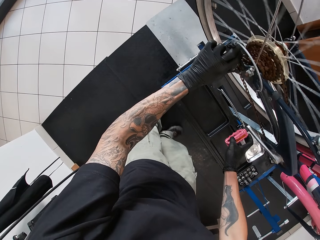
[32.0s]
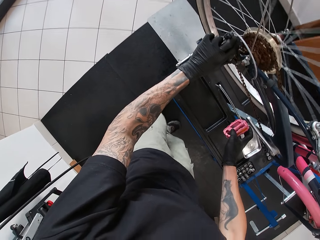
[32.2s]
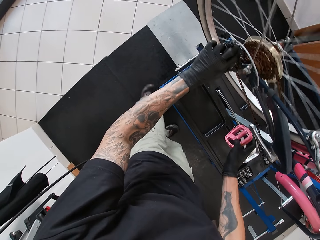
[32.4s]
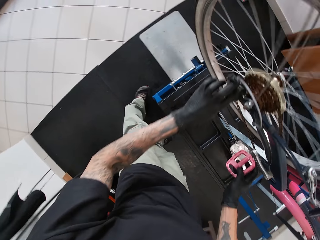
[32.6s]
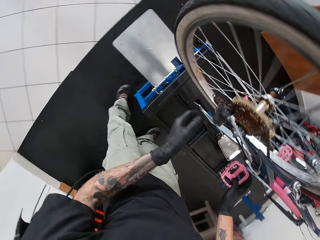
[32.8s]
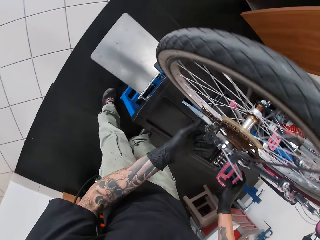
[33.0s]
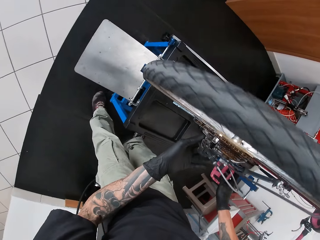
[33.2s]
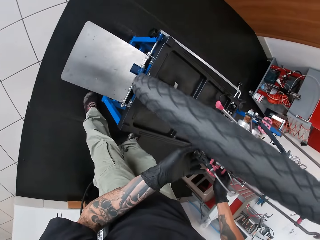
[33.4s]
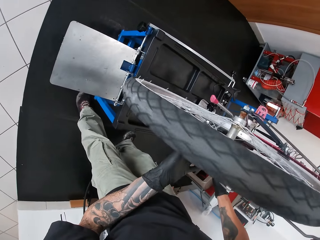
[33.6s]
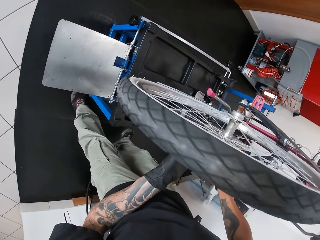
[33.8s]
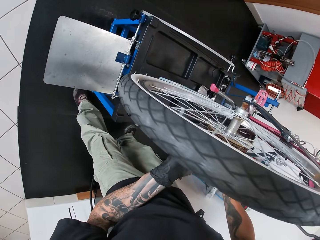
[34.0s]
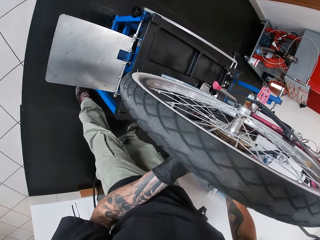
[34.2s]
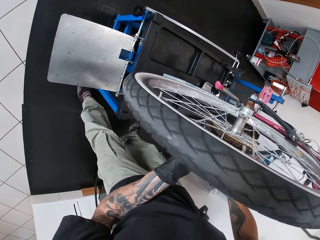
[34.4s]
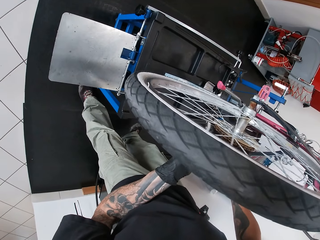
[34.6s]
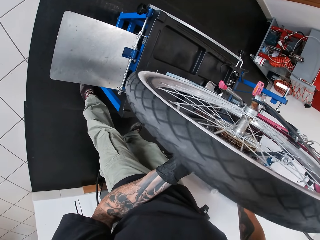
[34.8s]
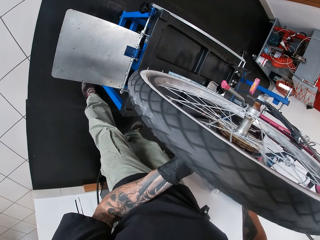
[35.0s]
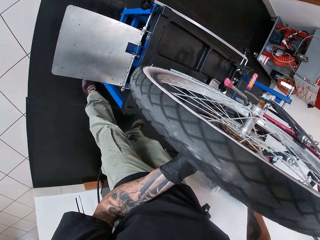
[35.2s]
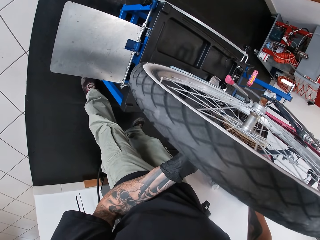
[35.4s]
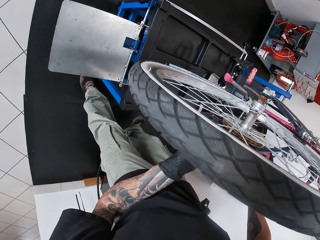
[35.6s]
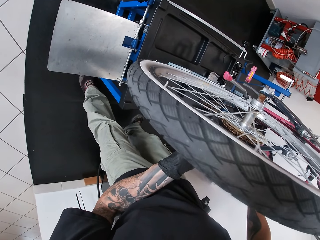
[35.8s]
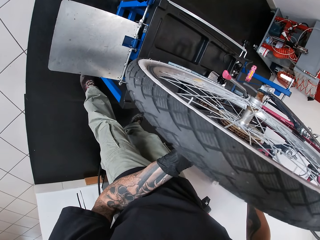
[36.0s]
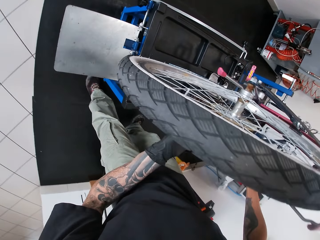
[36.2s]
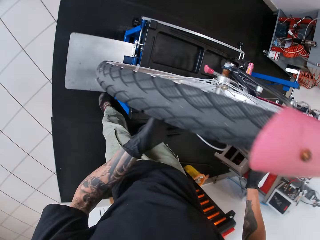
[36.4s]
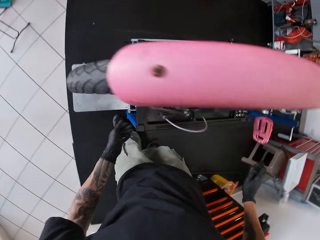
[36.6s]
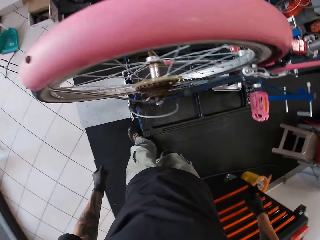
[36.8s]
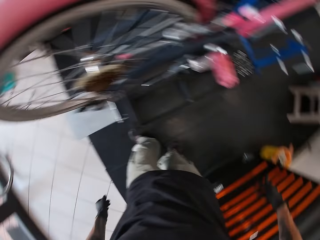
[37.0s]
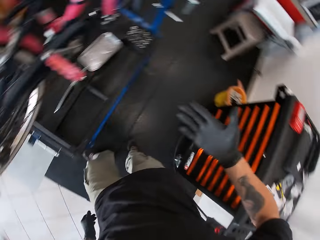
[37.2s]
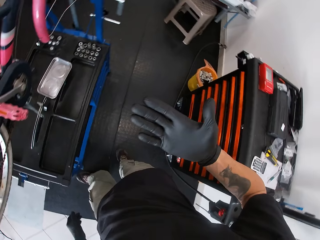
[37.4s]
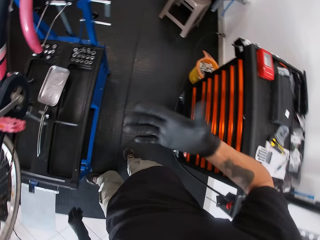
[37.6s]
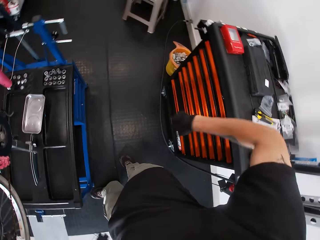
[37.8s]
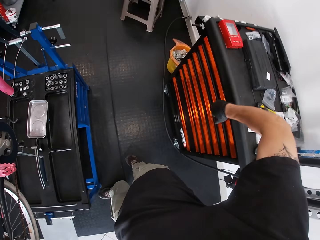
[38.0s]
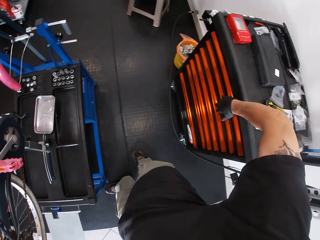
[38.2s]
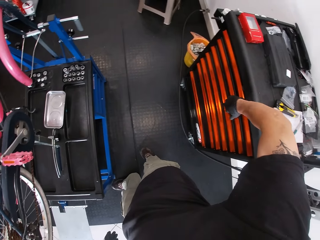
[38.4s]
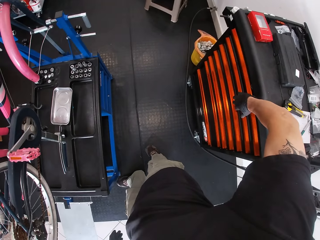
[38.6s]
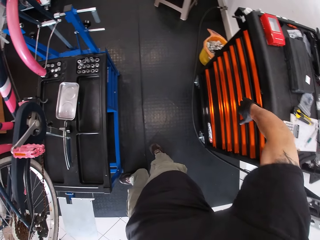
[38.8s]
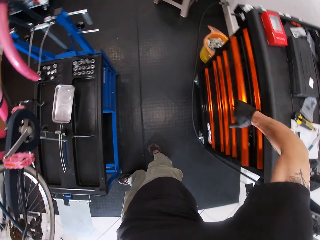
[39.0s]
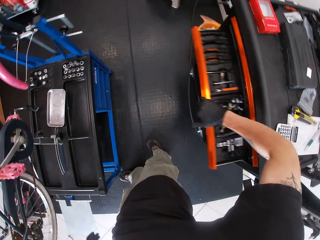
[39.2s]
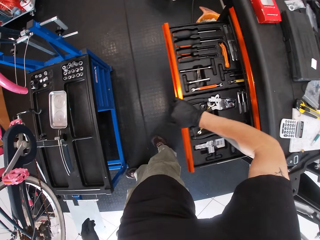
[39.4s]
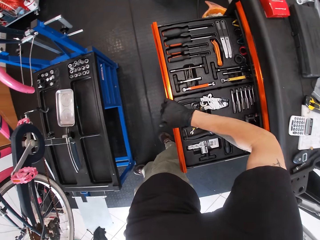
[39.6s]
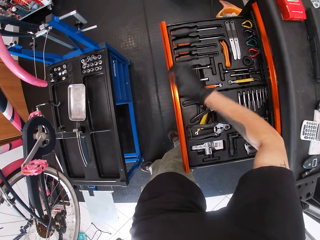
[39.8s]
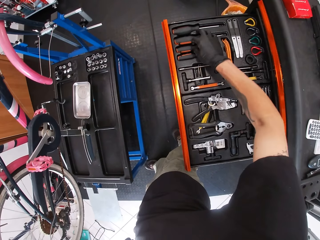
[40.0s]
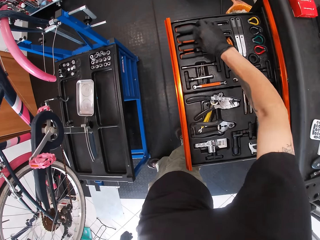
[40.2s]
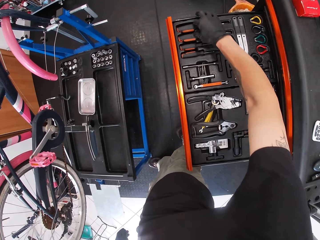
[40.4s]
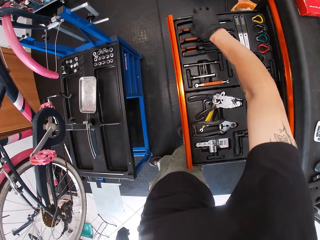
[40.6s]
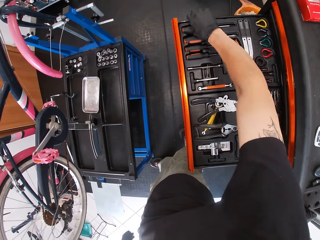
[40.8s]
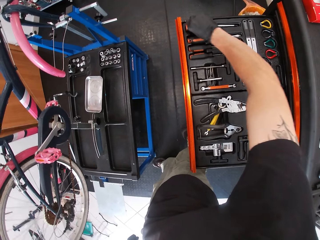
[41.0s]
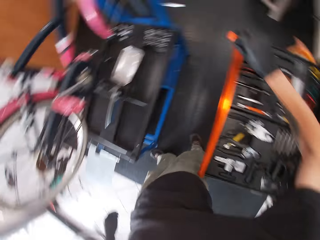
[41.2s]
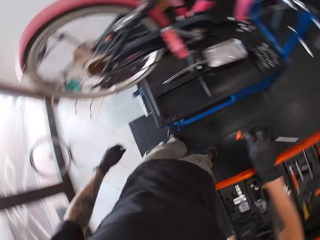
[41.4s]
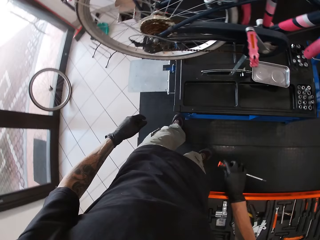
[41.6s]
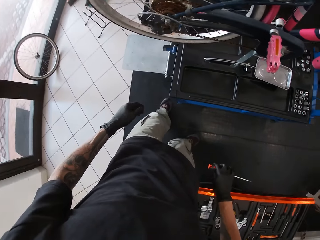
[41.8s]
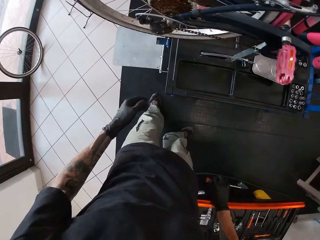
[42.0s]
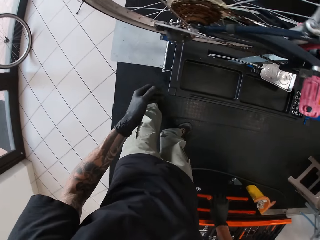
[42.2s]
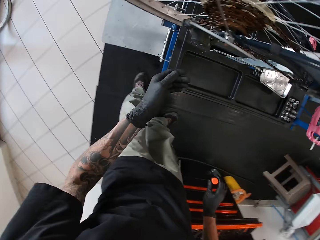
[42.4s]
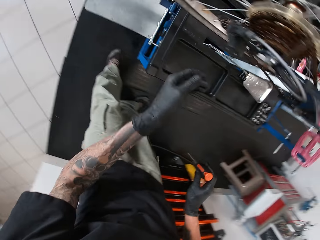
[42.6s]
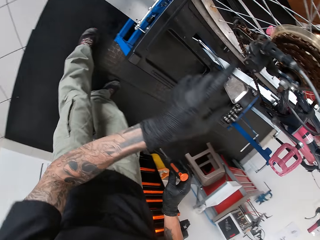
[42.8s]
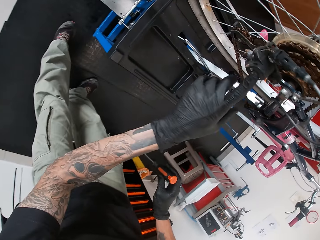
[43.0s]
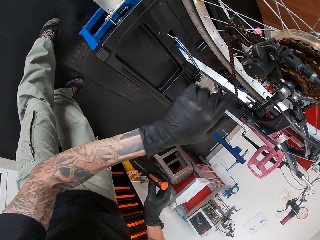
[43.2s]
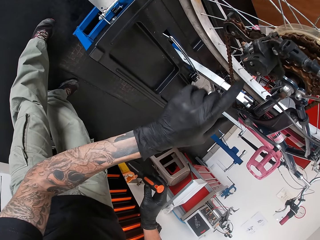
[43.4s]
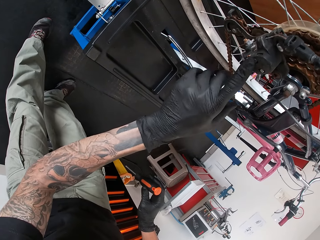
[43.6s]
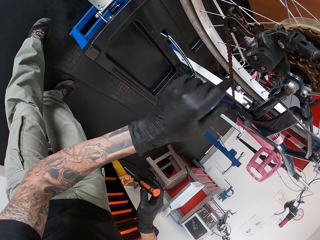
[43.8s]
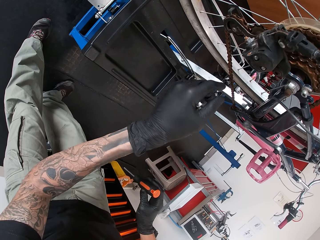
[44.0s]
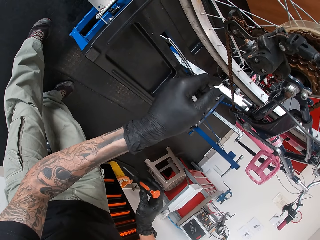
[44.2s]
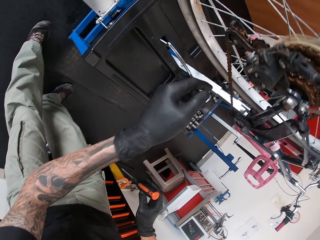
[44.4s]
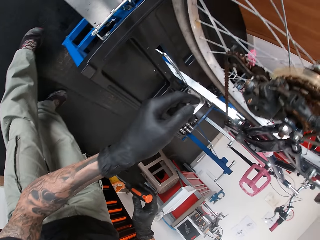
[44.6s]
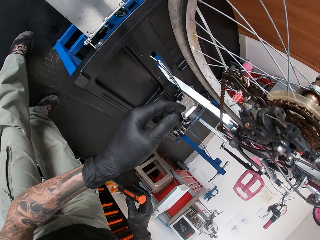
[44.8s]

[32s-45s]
The camera wearer looks at the hand. He opens a drawer in a tool cabinet with his right hand. He picks up a screwdriver from the drawer with his right hand. He closes the drawer with his right hand. He touches the rear derailleur with his left hand. He wipes the bicycle with the finger.

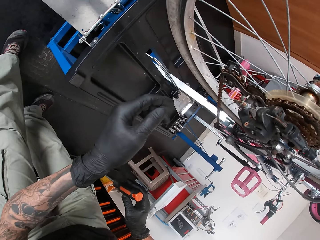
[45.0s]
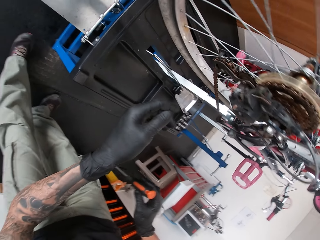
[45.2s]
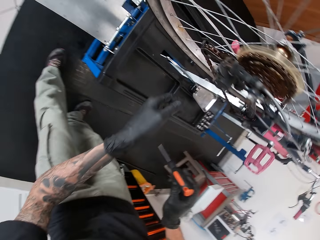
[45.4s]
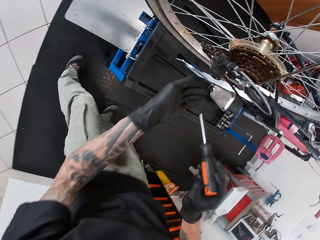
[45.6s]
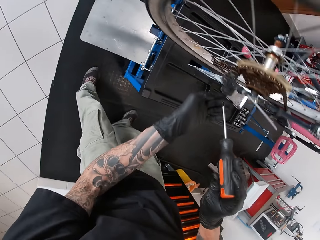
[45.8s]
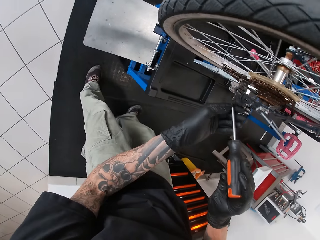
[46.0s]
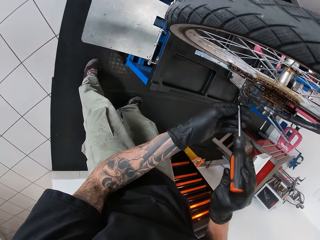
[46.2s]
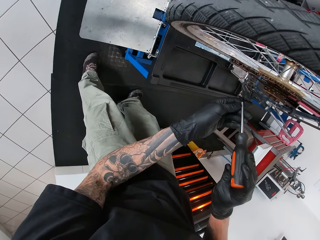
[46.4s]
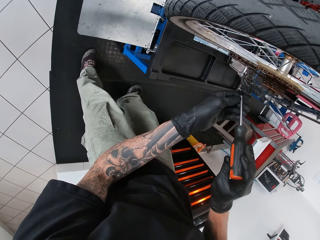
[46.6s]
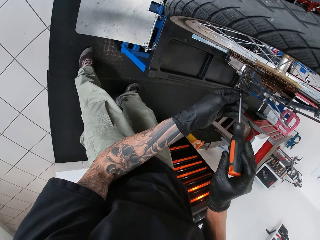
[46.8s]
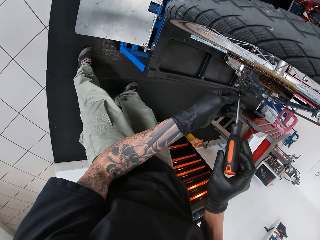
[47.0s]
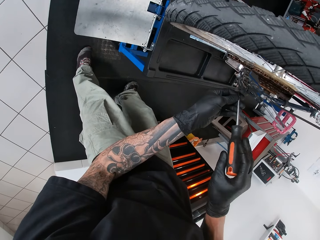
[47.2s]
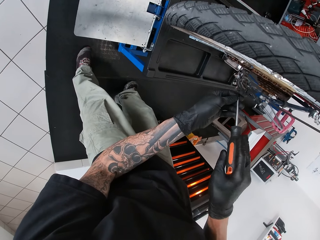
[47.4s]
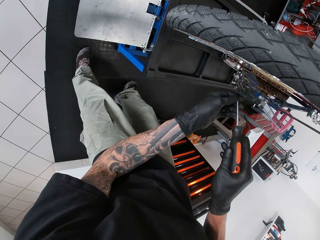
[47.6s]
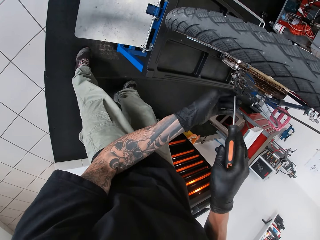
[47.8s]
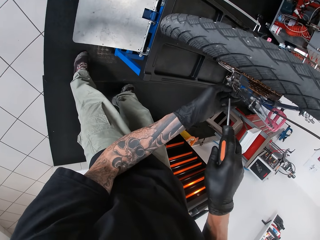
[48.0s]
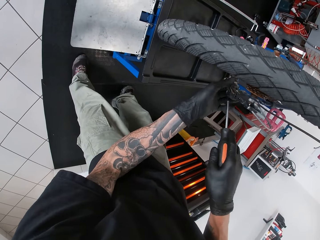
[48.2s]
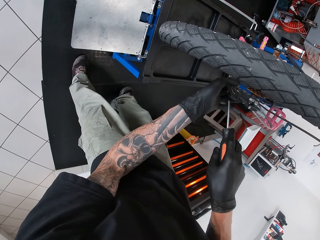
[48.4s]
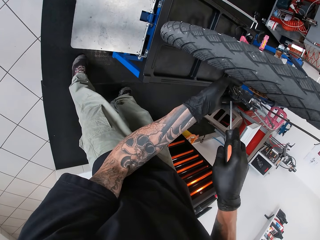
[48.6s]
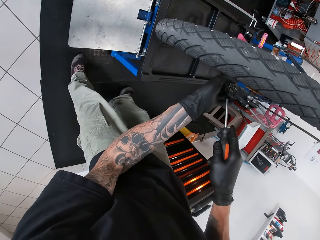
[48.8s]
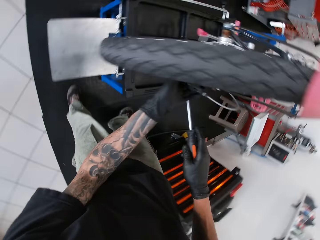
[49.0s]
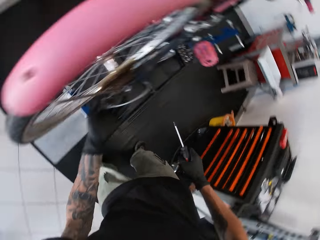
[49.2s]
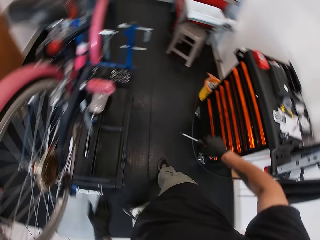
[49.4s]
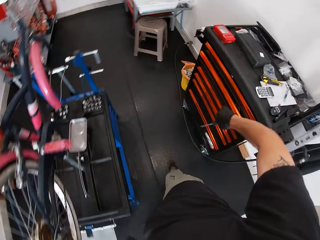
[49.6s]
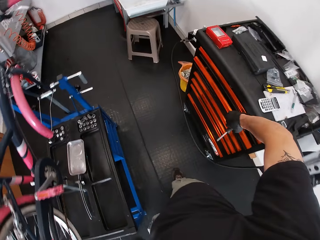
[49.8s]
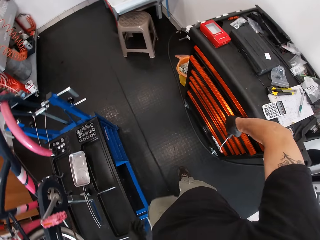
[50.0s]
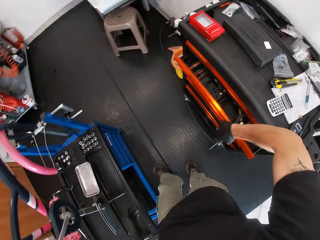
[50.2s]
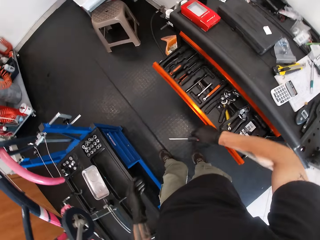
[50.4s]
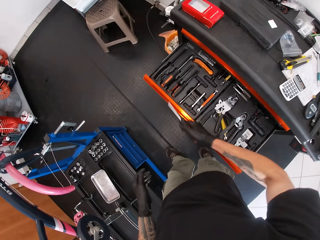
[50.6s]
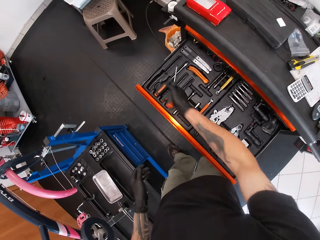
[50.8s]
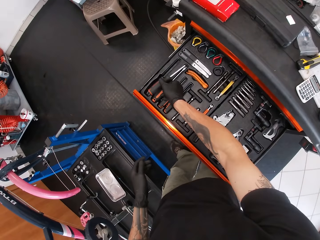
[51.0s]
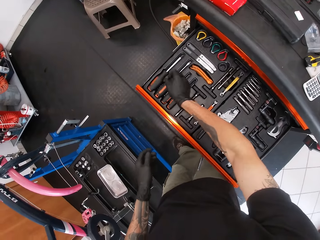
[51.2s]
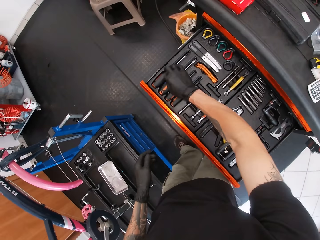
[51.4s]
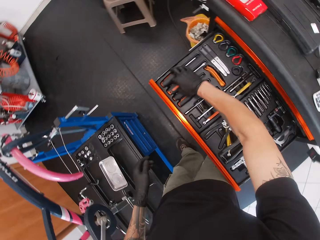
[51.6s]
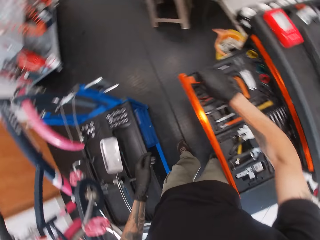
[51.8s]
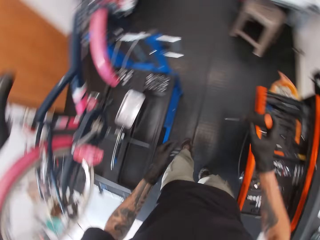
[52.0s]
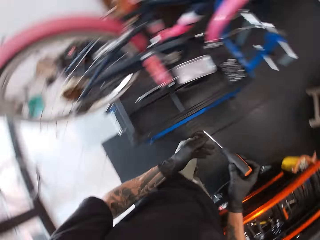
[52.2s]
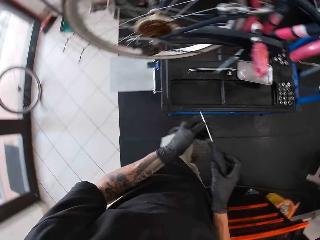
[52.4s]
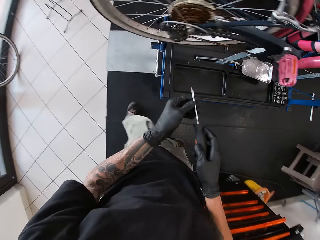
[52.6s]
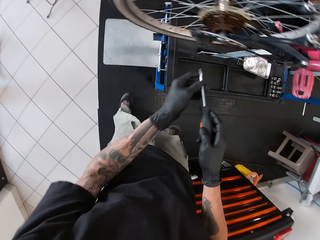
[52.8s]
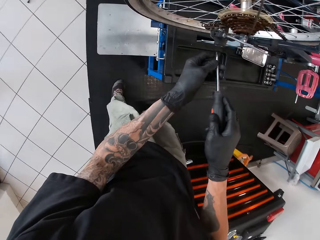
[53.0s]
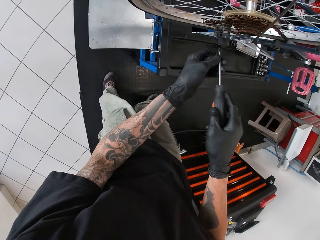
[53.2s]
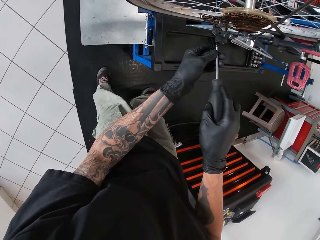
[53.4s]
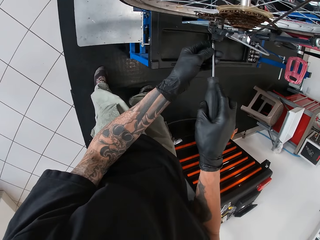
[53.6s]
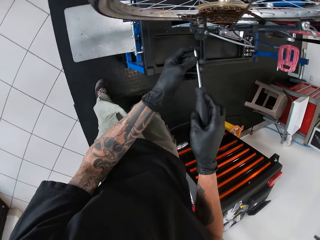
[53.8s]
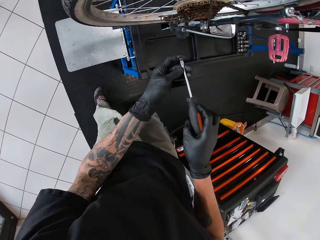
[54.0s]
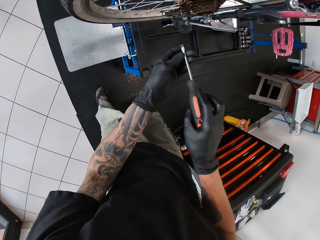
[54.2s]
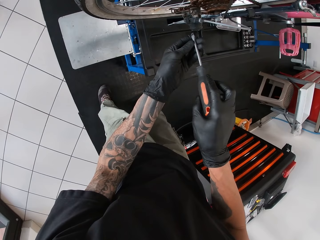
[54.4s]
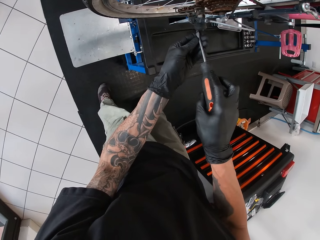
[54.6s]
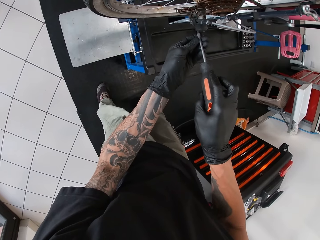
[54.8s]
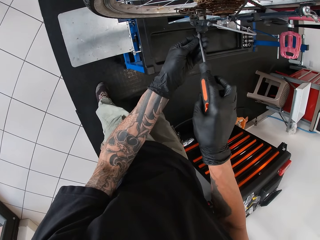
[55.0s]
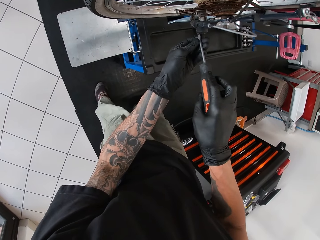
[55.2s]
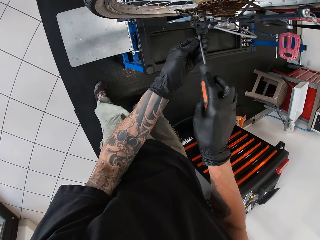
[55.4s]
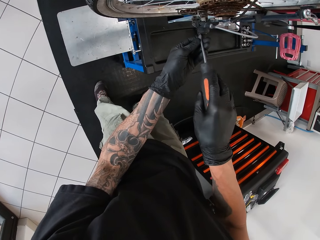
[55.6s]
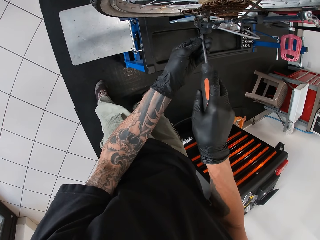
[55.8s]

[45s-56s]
The camera wearer tightens a screw on the rear derailleur with the screwdriver in his right hand. He opens the drawer in the tool cabinet with his right hand. He turns around. He puts the screwdriver in his right hand in the drawer. He picks up a screwdriver in the drawer with his right hand. He holds the screwdriver with both hands. He tightens the screw on the rear derailleur with the screwdriver in his right hand.
